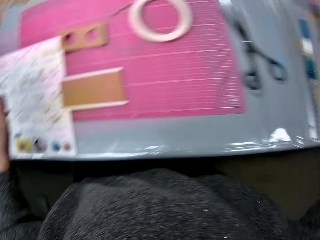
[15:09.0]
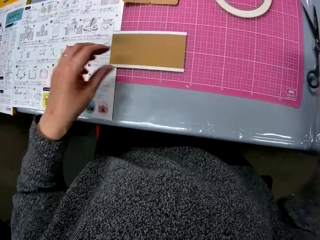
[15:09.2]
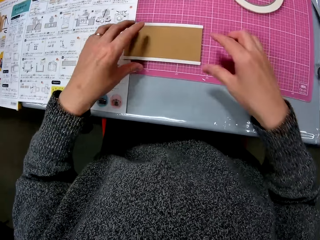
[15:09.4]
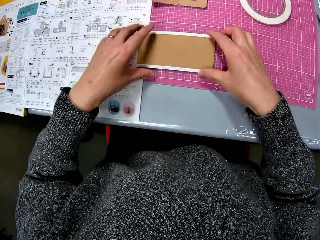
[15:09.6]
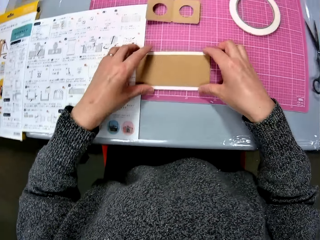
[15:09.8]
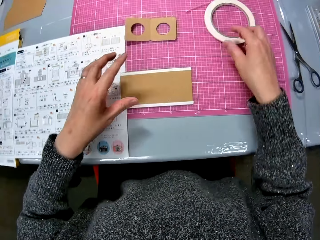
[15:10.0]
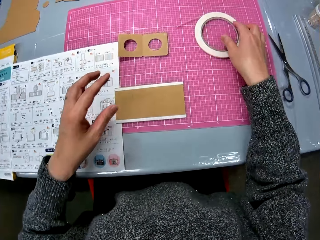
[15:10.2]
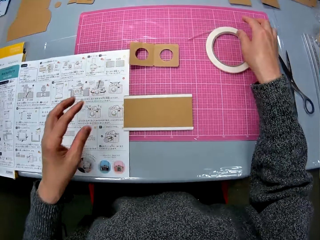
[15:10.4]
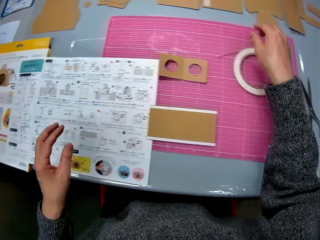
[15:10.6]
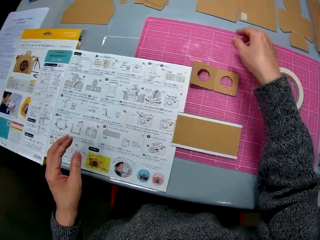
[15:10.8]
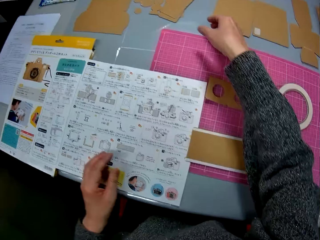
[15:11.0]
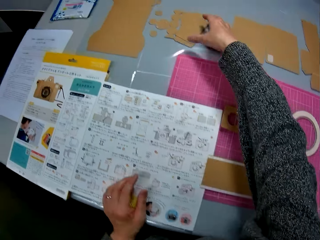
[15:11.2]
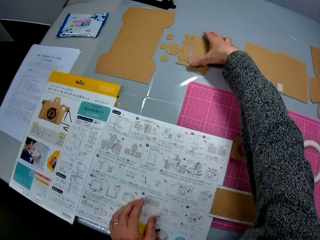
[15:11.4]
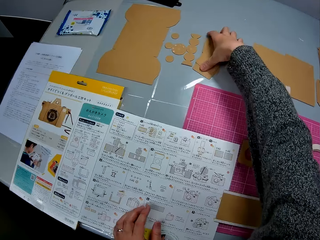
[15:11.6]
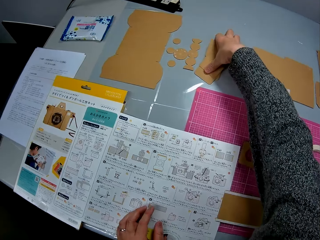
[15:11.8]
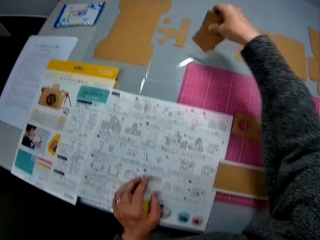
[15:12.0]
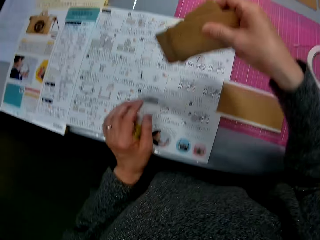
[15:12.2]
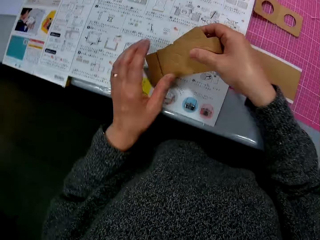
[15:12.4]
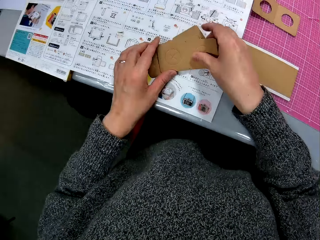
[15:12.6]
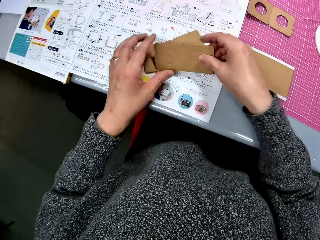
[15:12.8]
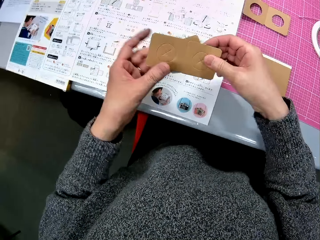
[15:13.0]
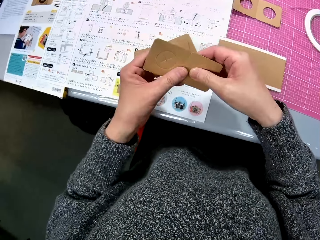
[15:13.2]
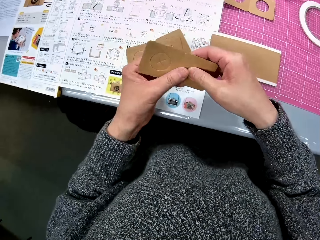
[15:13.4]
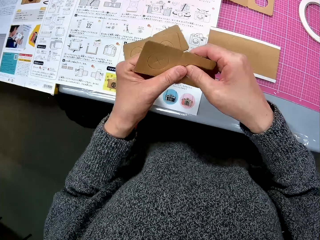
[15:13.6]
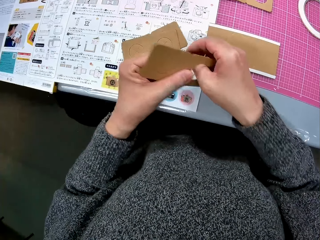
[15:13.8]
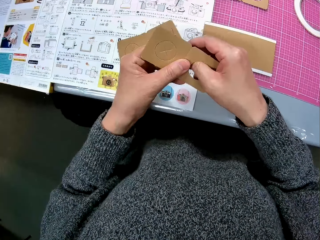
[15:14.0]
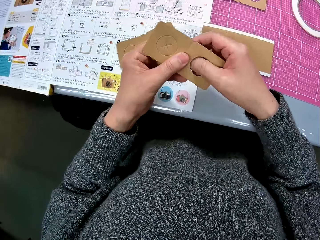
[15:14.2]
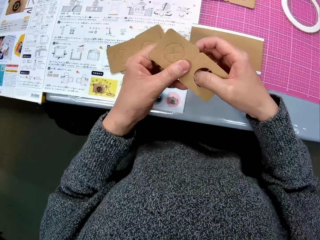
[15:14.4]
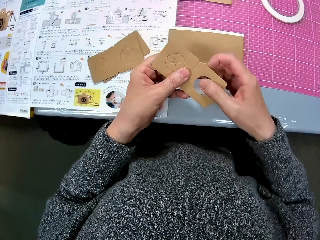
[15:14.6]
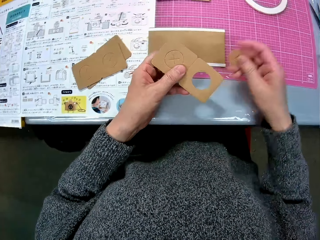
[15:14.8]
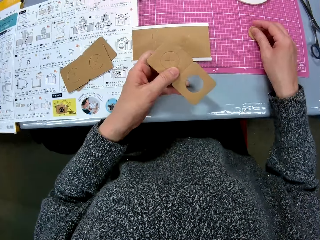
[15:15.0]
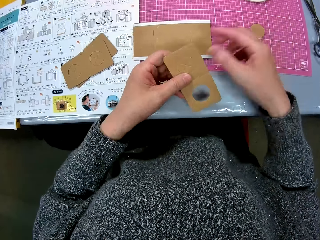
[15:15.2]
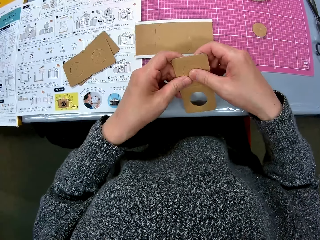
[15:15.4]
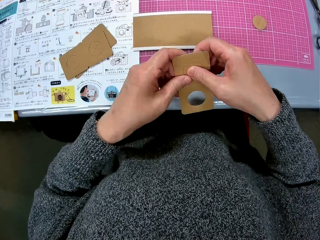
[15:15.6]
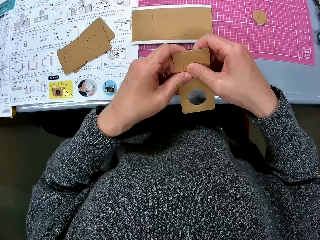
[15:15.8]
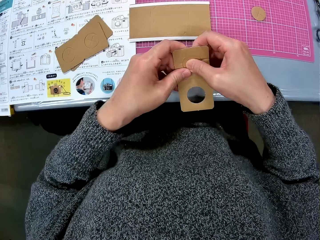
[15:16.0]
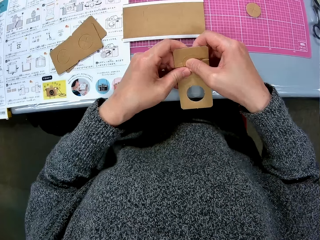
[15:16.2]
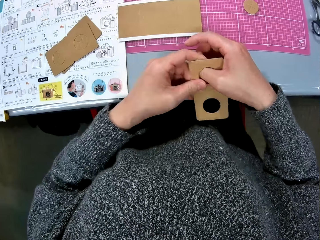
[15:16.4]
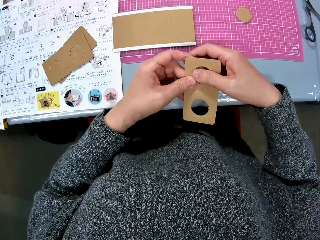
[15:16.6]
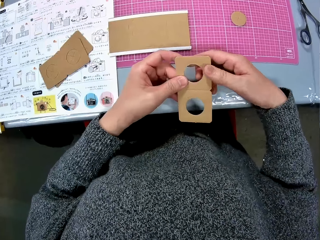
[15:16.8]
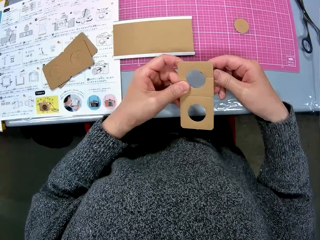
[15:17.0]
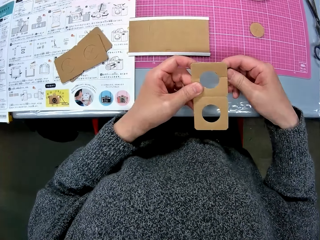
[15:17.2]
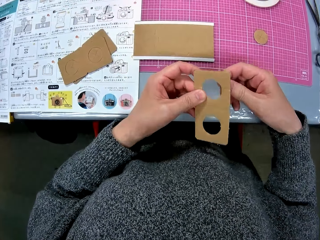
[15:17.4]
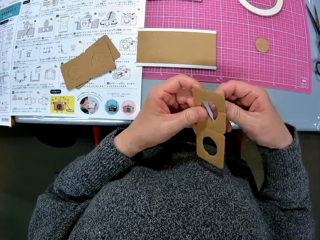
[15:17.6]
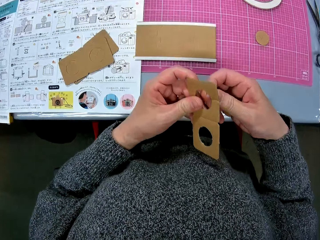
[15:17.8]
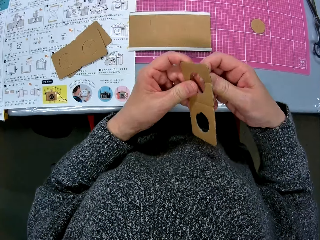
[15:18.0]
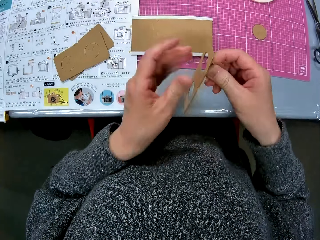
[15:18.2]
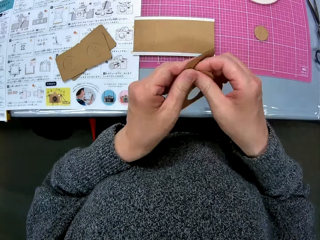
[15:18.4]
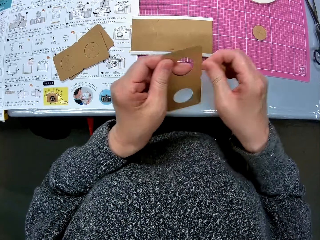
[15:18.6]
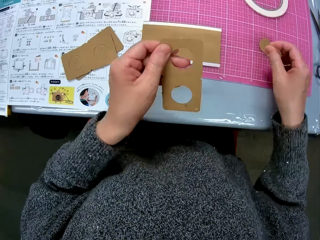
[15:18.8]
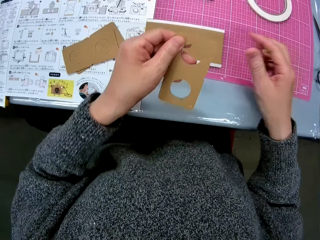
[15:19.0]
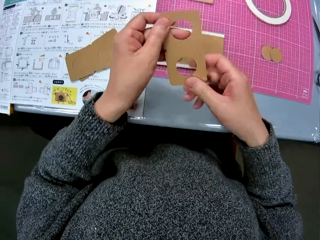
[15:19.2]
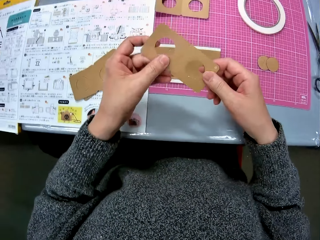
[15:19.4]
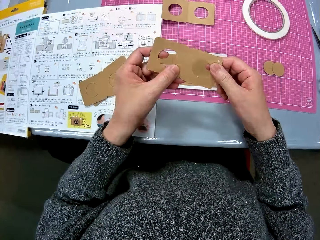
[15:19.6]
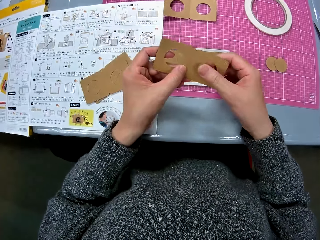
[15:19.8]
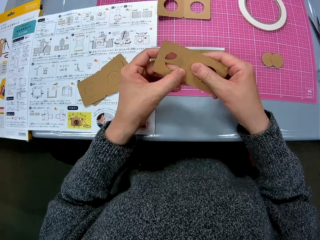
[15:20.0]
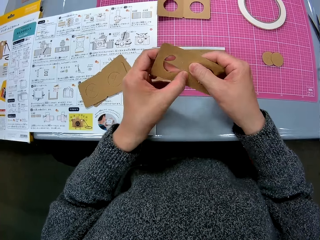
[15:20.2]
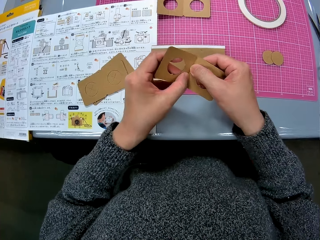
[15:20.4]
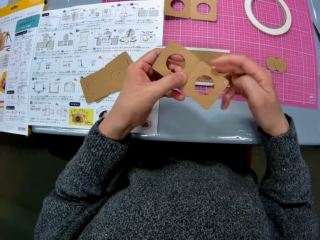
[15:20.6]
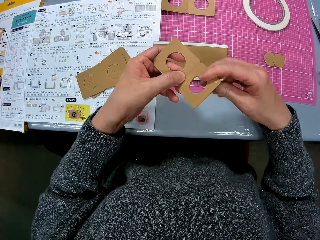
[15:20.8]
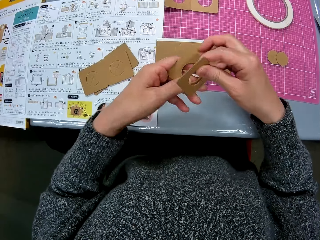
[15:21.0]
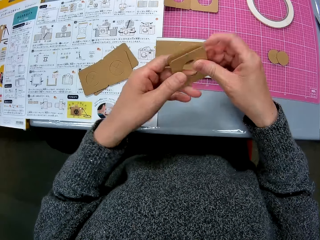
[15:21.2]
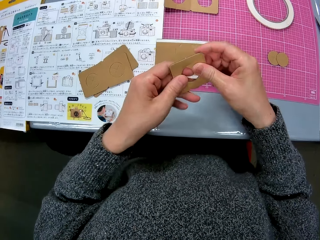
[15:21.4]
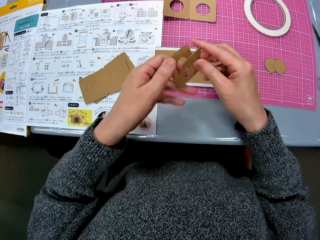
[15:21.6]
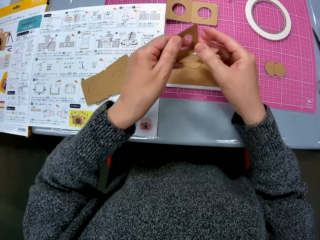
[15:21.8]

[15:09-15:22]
The camera wearer moves her hand towards her. She places her hands on the cardboard piece. She moves her hand forwards, moves her hand backwards, and places the manual on the manual. She places her hand on the cardboard piece. She picks up other cardboards from the table with her hand. She moves the pieces towards her and holds the pieces with both her hands. She drops the cardboards on the manual. She picks up a cardboard from the cardboards on the manual with her hand. She presses on the cardboard piece with her hand. She cuts out a piece of cardboard from the cardboard in her hands. She moves her hand towards the cutting mat or sheet. She drops the cut-out piece of cardboard on the sheet. She moves her hand towards the piece and presses on the piece with her hand. She cuts out a piece of cardboard from the cardboard in her hands. She pulls on the piece with her hand and turns the piece. She moves her hand towards the cutting mat. She drops the cut-out piece of cardboard on the sheet. She moves the piece towards the piece and holds the piece with her hands. She folds the cardboard in her hands.

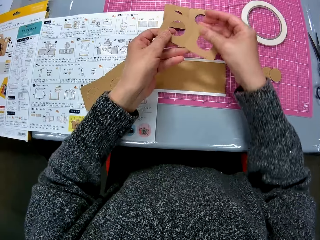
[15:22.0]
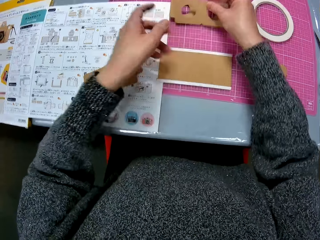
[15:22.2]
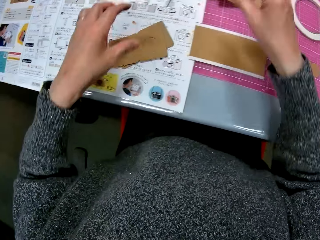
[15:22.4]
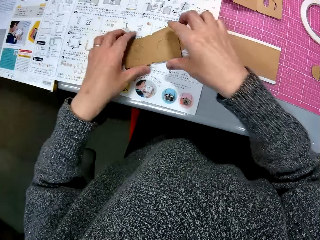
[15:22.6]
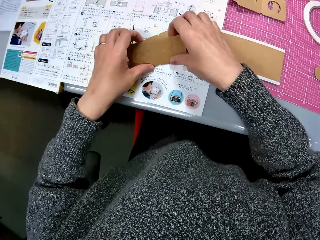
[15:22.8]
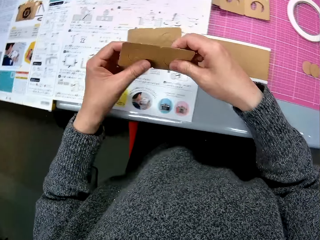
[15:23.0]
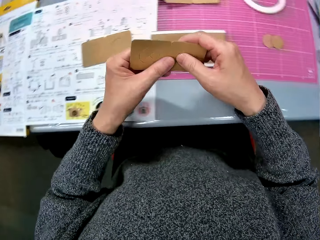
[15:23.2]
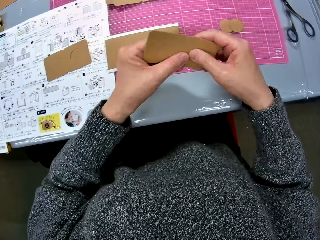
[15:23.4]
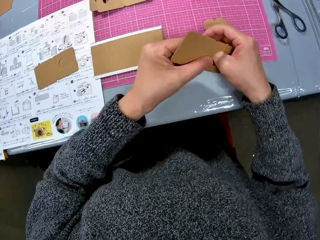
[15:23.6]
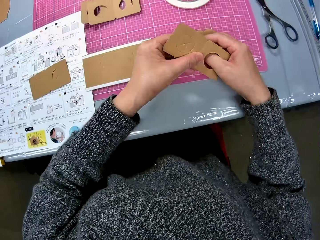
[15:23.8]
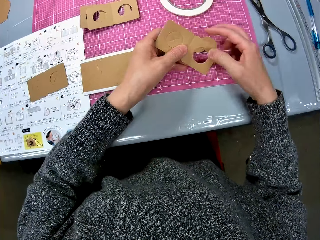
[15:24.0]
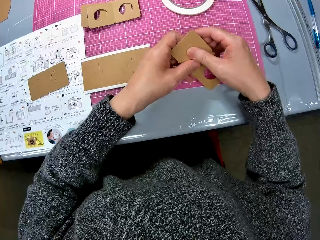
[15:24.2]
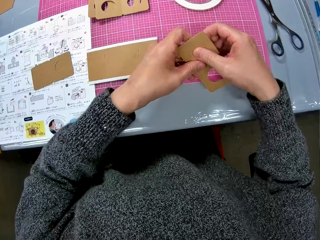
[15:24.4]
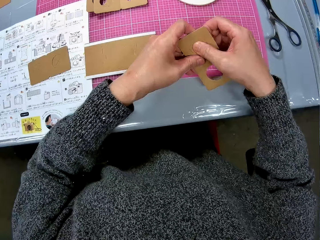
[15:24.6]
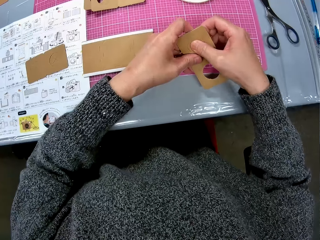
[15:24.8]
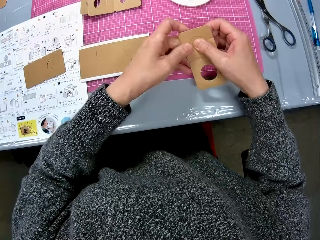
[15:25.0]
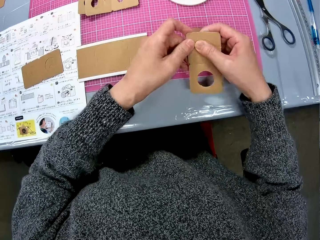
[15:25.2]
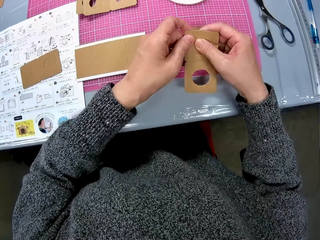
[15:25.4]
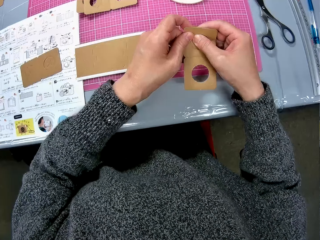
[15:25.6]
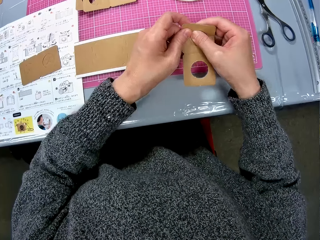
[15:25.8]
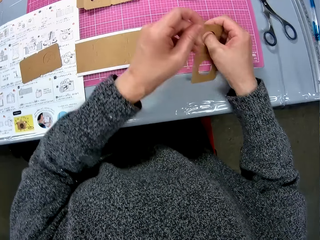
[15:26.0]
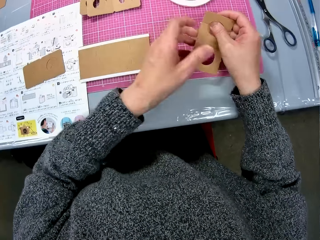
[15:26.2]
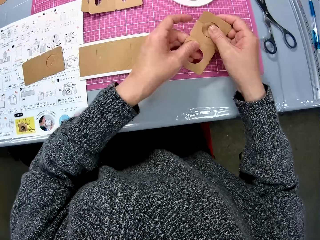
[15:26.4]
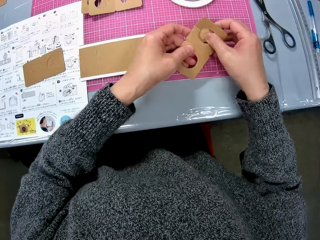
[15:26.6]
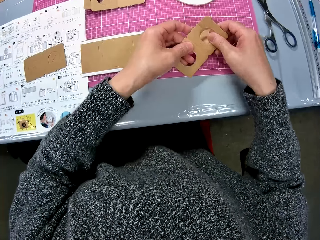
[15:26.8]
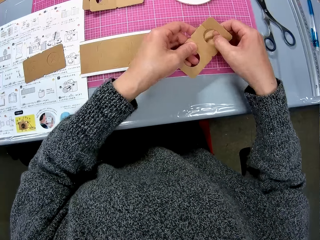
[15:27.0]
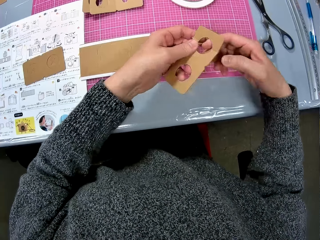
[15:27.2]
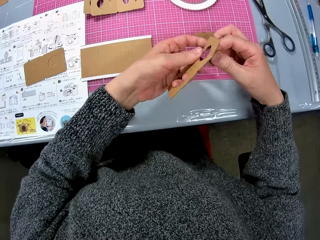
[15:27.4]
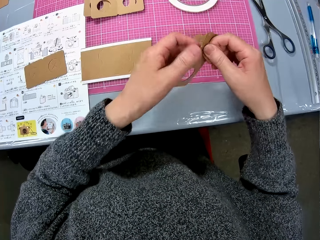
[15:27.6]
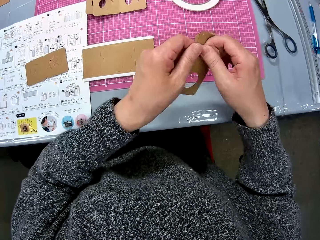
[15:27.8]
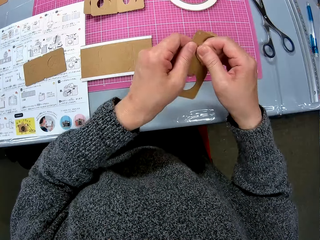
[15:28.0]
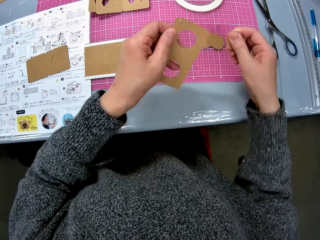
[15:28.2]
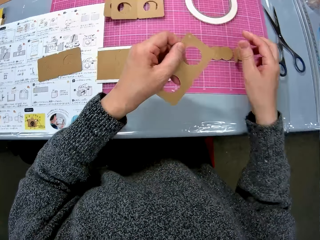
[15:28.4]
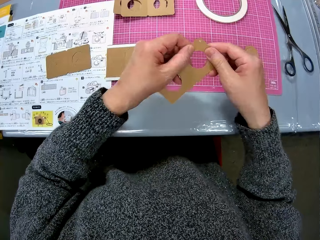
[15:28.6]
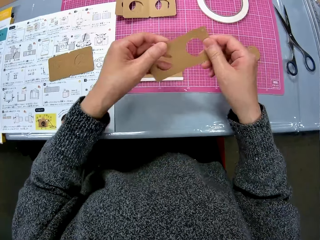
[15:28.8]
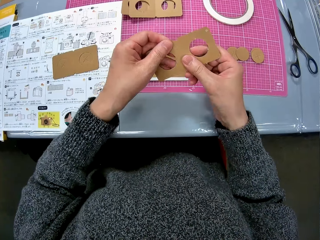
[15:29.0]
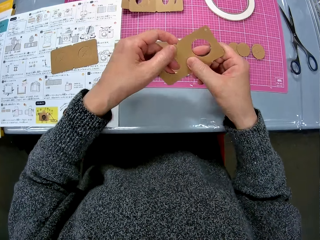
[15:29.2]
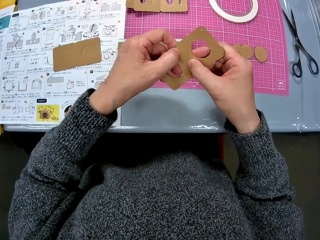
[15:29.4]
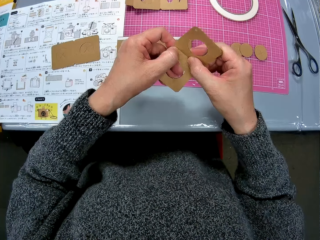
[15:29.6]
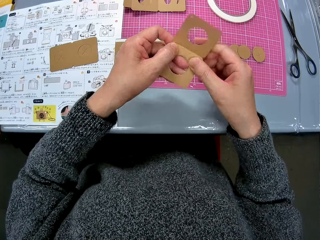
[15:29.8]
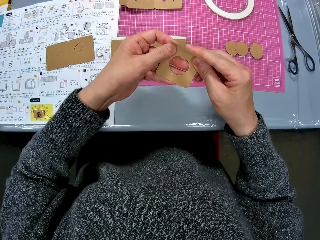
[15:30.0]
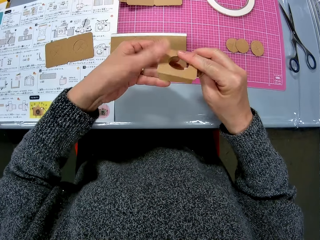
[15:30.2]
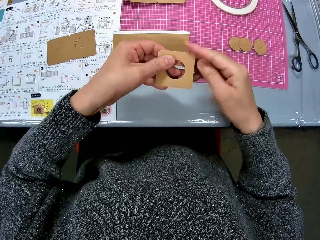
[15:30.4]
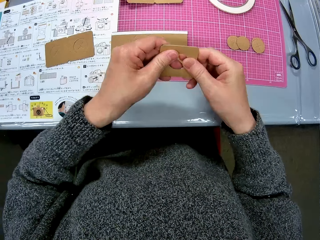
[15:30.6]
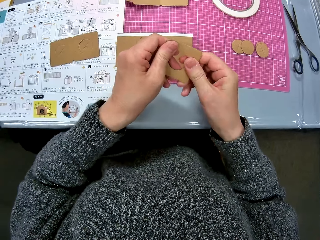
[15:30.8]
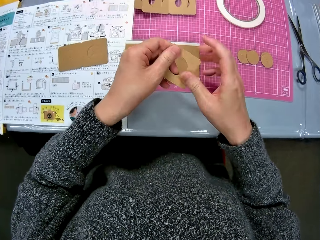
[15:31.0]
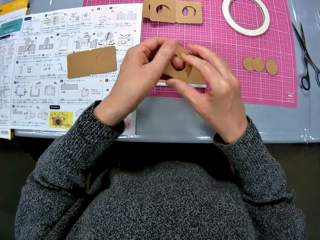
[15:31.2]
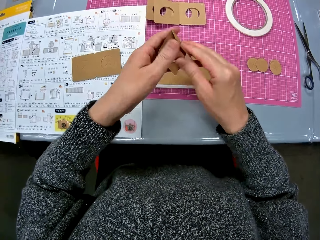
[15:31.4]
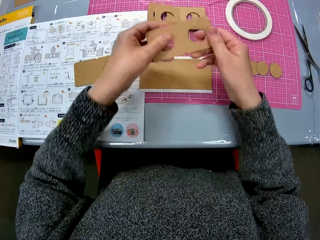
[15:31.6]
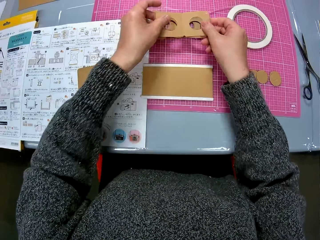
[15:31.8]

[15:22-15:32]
The camera wearer moves her hand forwards. She drops the cardboard on the other cardboard piece on the table. She moves her hand towards the manual. She holds another cardboard piece with her hand. She picks up the second cardboard from the cardboards on the manual. She presses on the piece with her hand. She cuts out a piece of cardboard from the cardboard in her hands. She turns the piece with her hand and pulls on the piece with her hand. She moves her hand towards the cutting mat or sheet. She drops the cut-out piece of cardboard on the sheet. She moves her hand towards the piece and holds the piece with her hand. She folds the cardboard in her hands. She unfolds the piece with her hand.
